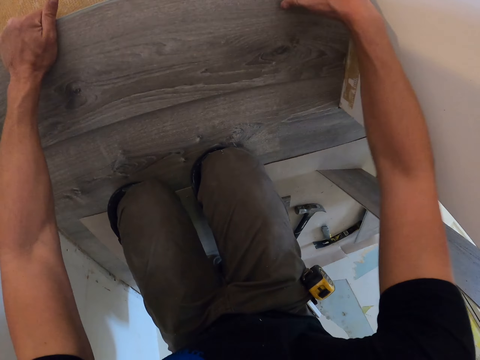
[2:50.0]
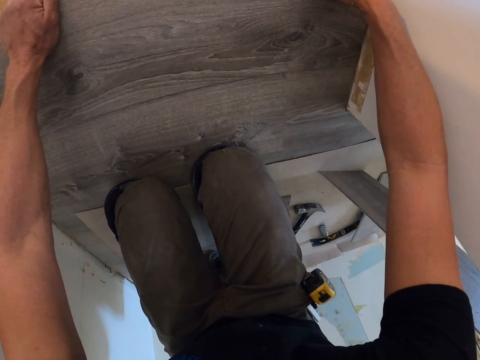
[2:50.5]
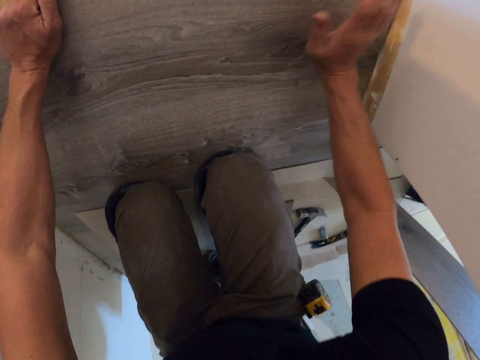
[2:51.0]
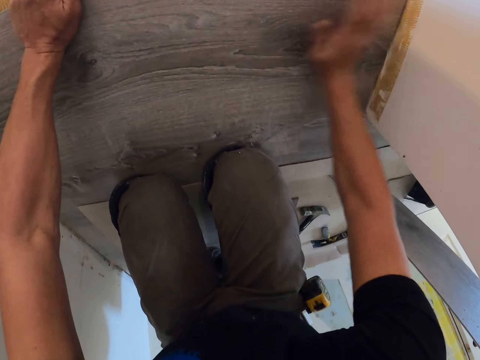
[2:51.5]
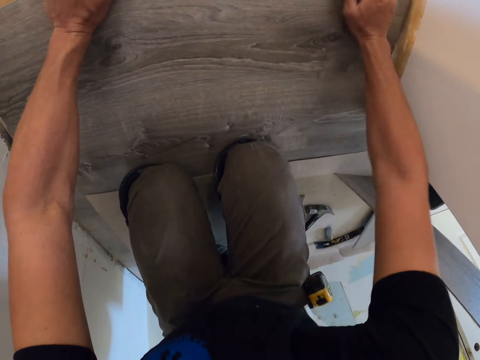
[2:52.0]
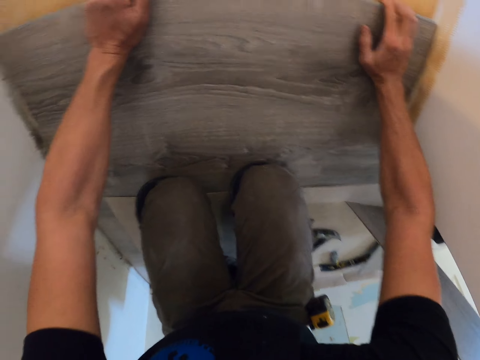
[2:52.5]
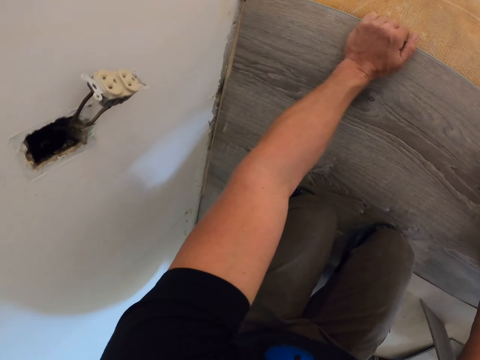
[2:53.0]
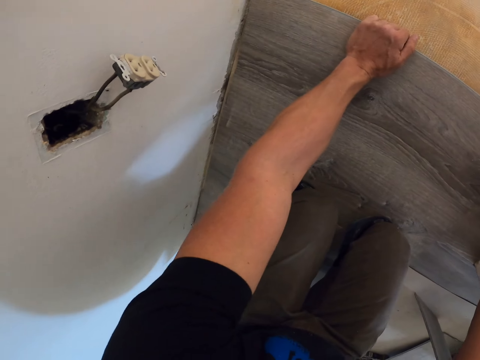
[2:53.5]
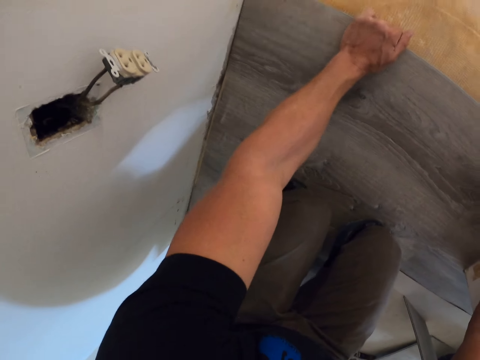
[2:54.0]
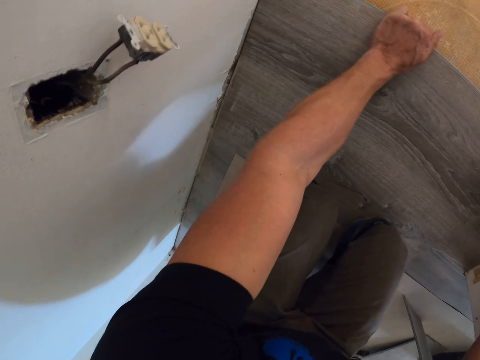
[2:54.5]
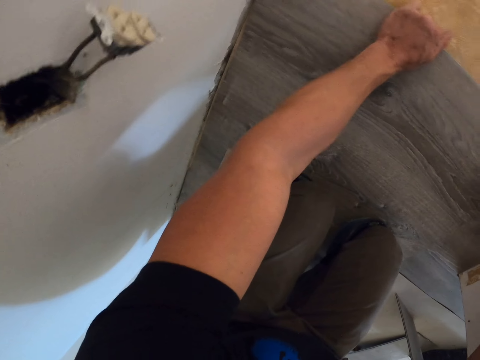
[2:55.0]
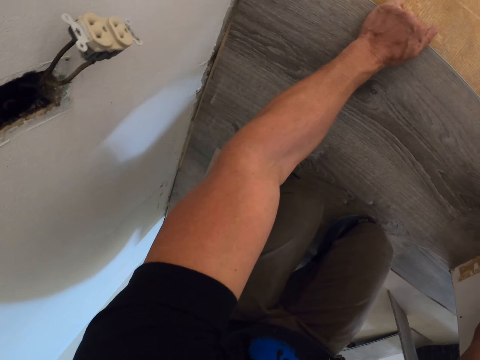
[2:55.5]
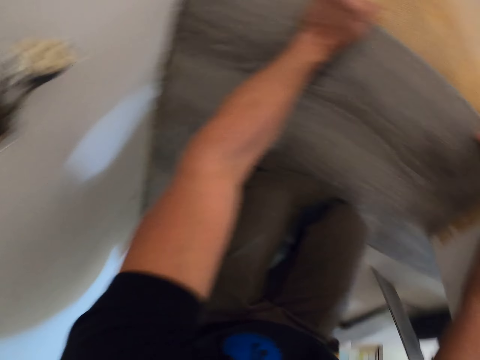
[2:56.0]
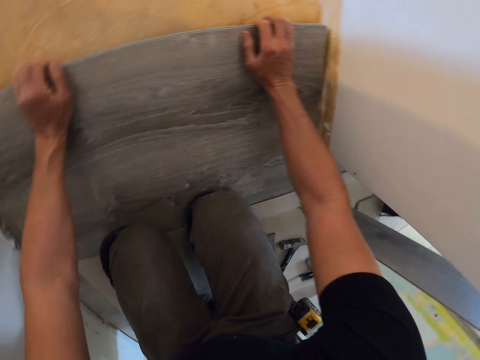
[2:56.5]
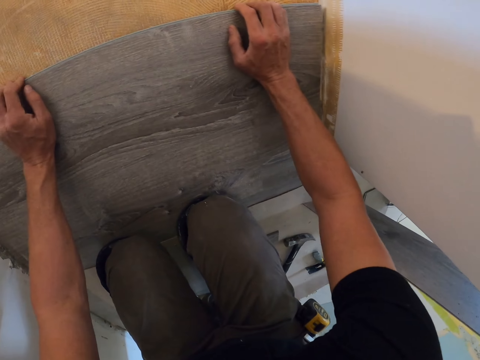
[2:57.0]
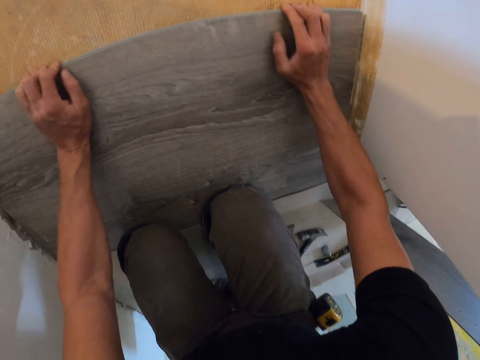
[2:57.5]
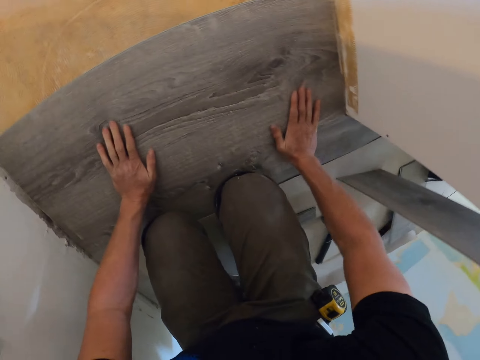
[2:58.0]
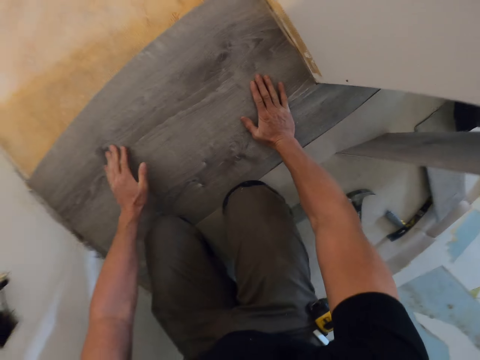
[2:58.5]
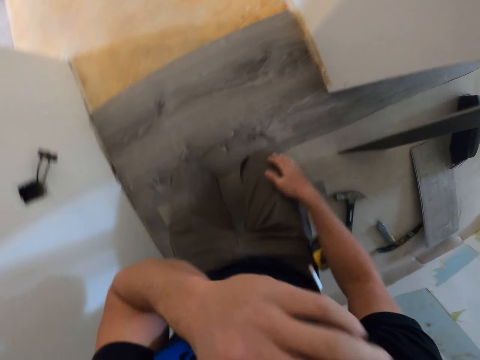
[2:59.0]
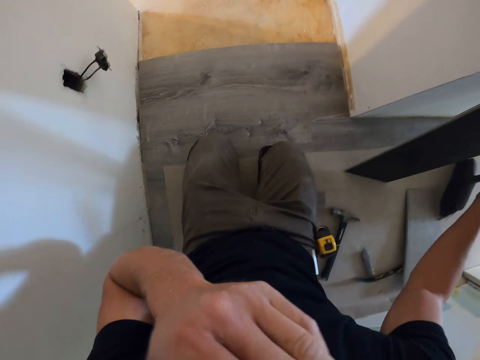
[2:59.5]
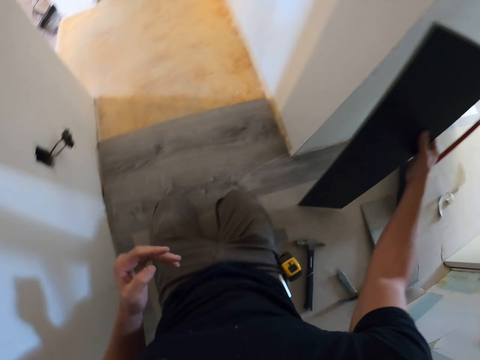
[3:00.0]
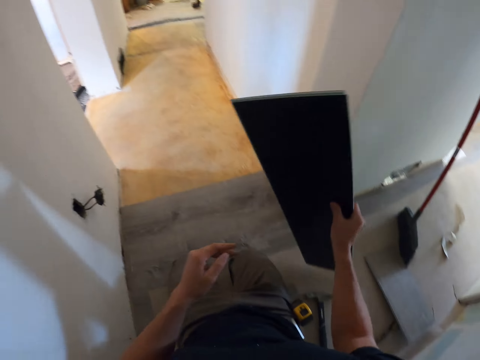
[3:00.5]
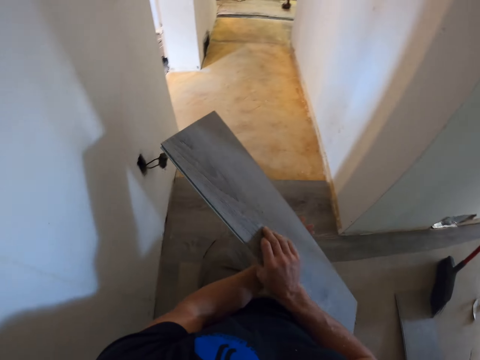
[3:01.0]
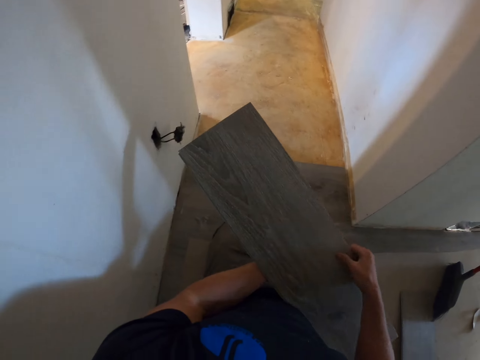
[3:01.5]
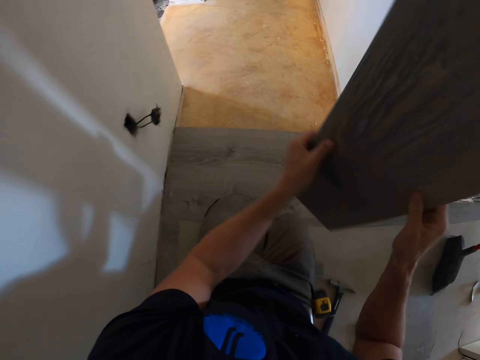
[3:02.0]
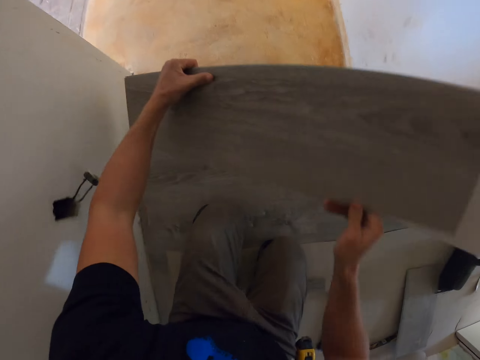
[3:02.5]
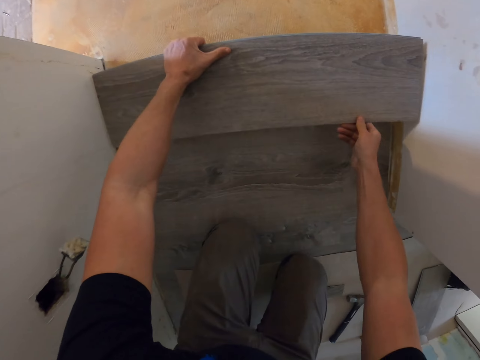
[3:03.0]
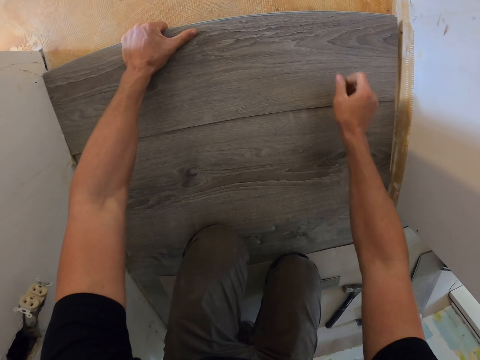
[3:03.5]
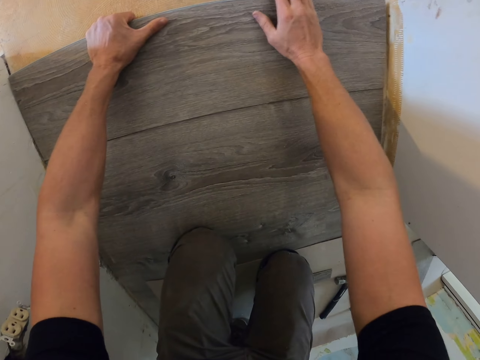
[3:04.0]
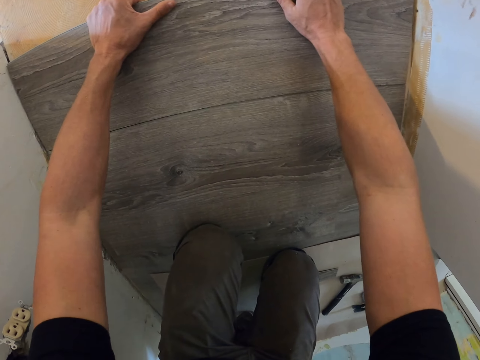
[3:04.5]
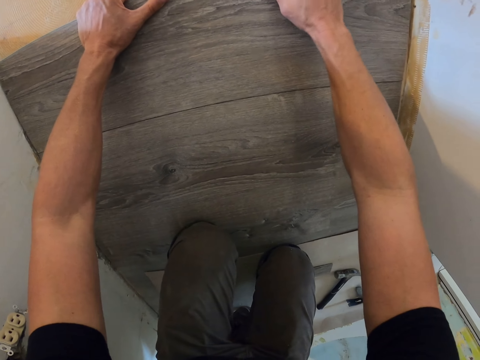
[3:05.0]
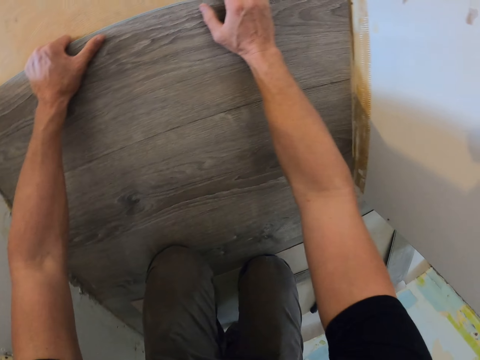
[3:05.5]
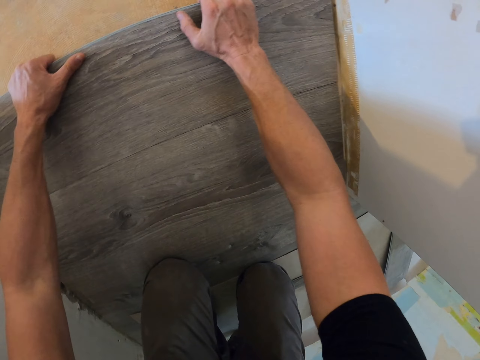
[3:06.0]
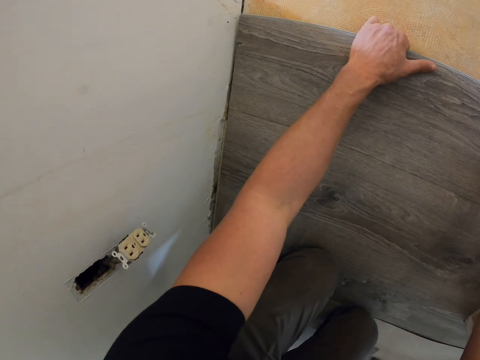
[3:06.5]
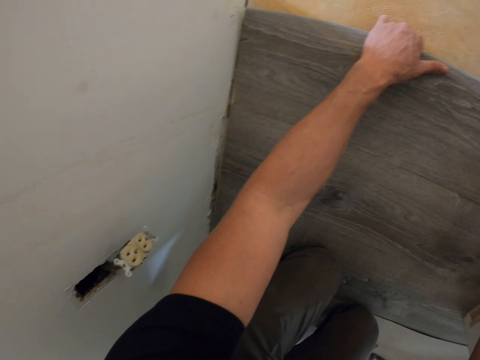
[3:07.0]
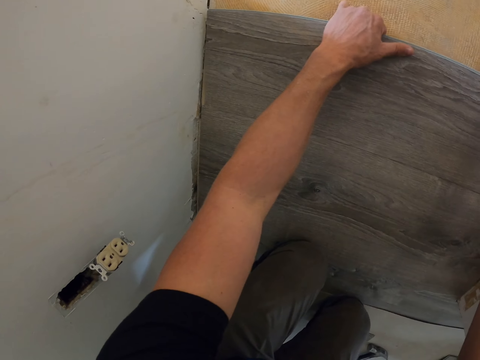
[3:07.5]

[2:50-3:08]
The camera wearer lifts the hand. They pick up the tile or wood. They drop the wood. They fit the tile on the floor.

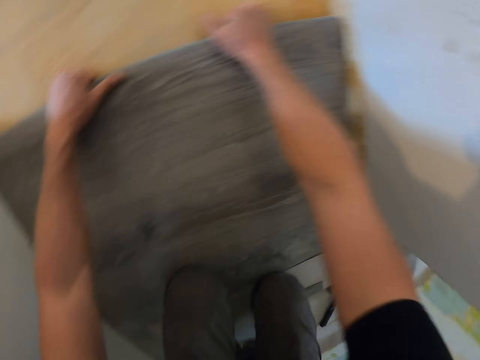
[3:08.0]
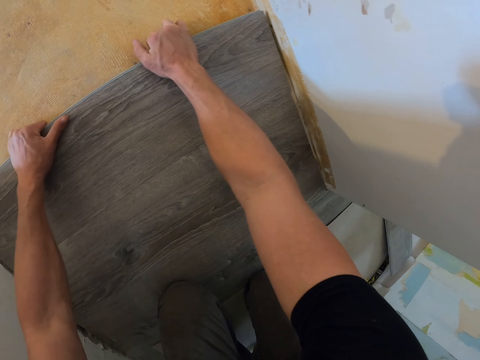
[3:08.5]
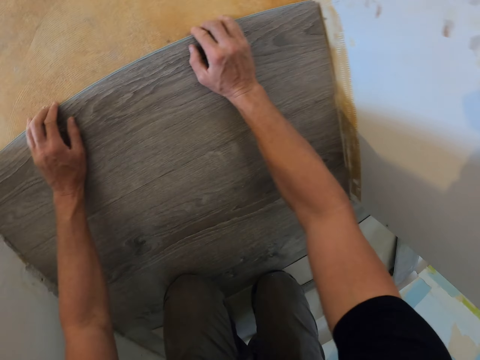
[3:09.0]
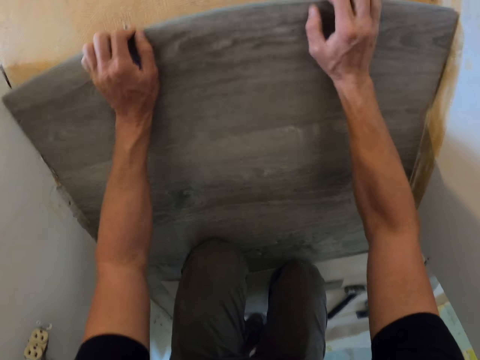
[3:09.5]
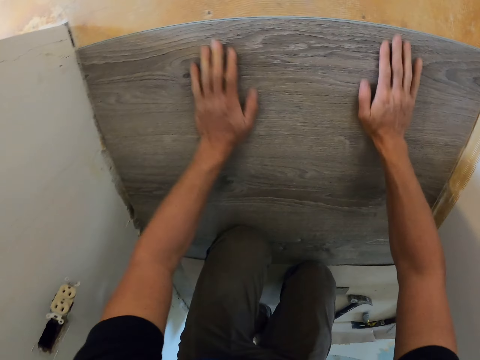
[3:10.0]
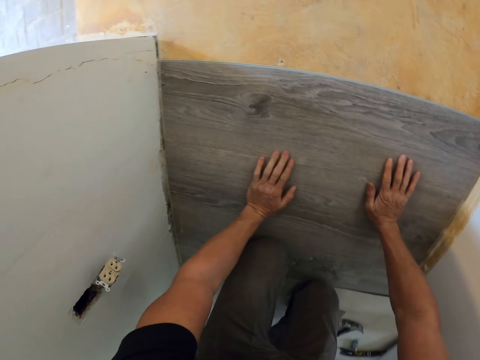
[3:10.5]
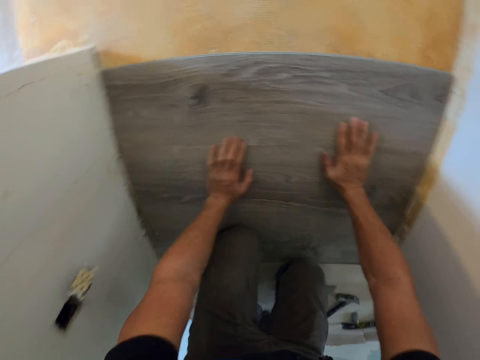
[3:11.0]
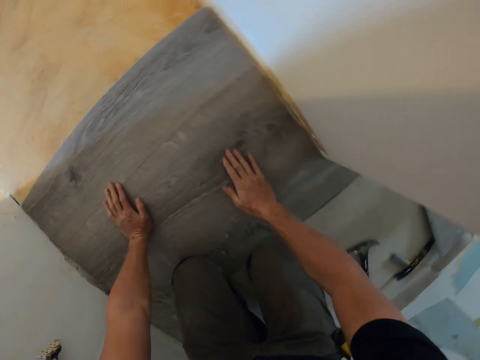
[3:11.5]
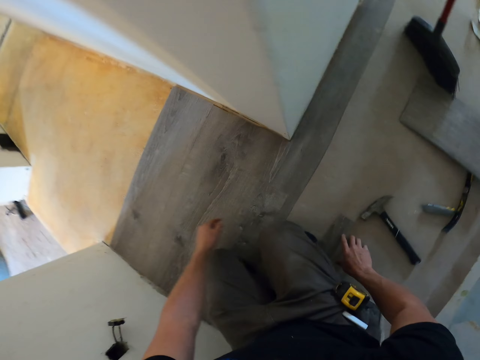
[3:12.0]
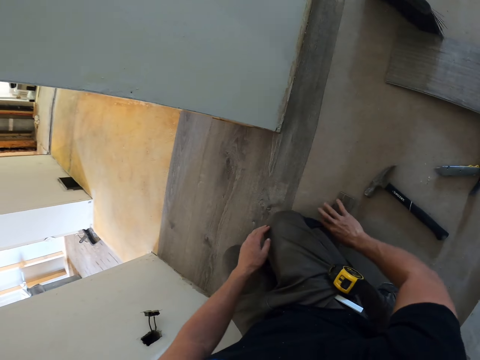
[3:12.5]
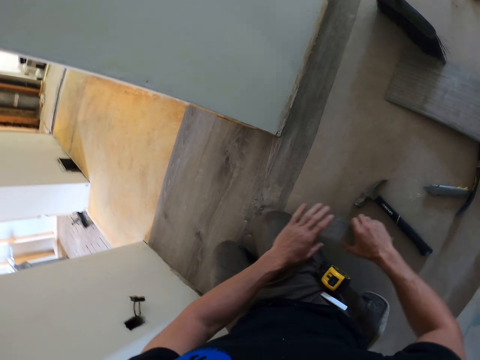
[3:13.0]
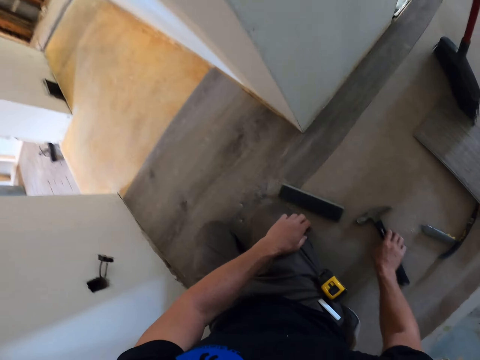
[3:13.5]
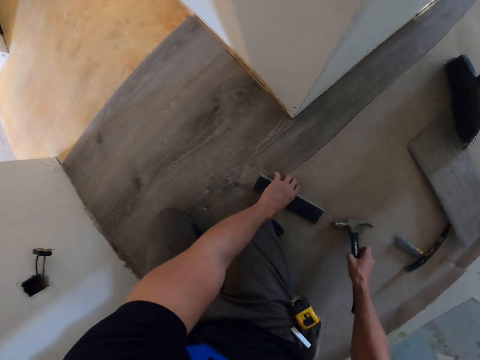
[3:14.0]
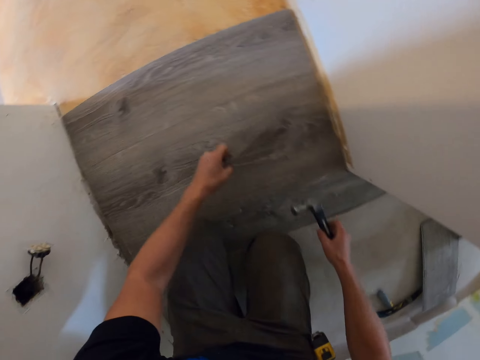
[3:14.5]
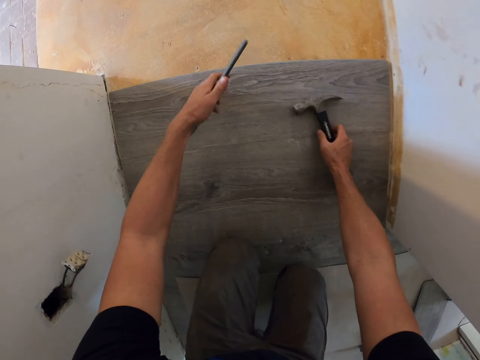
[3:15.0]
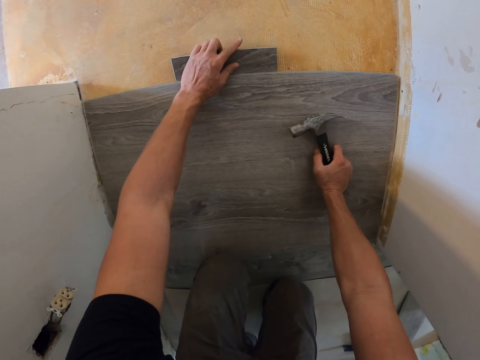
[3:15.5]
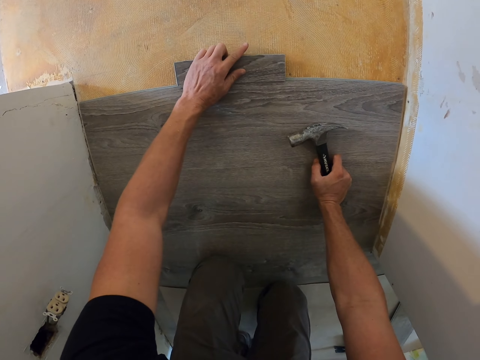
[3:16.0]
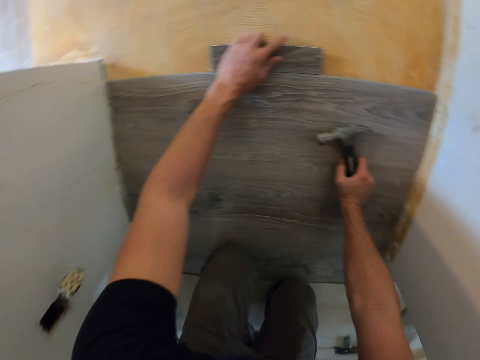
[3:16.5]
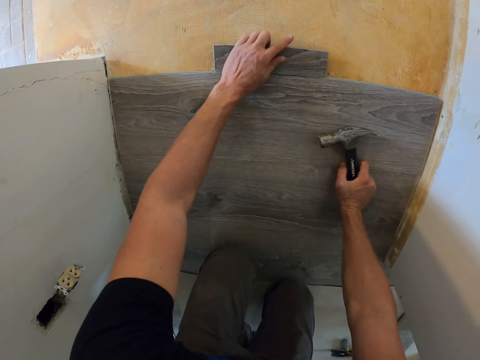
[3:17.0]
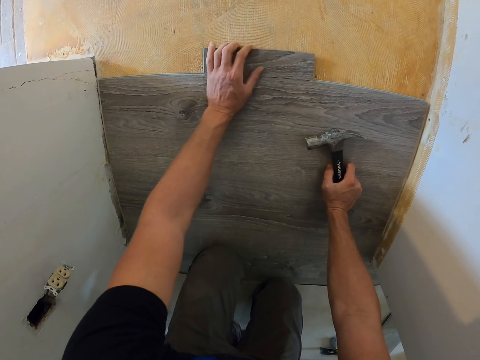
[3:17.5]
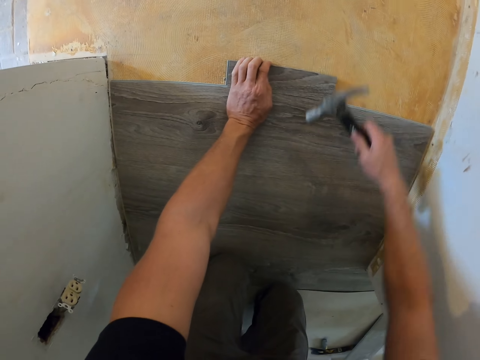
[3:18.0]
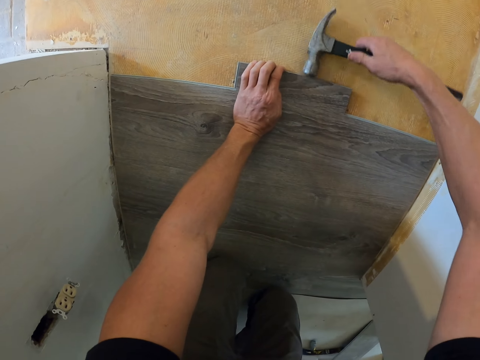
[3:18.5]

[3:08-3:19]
The camera wearer fixes the wood. They pick up the piece of wood and drop the piece of wood. They pick up the hammer. They pick up the small piece of tile. They drop the hammer. They fix the wood. They put the tile on the floor.
